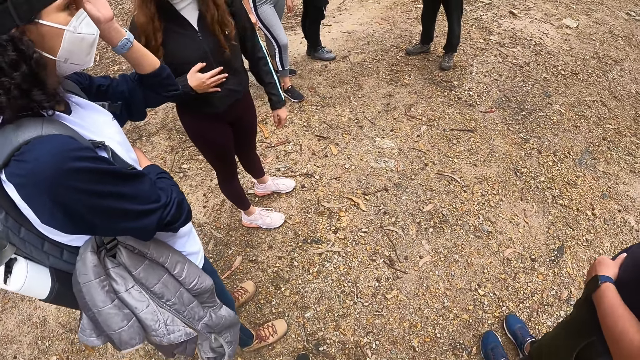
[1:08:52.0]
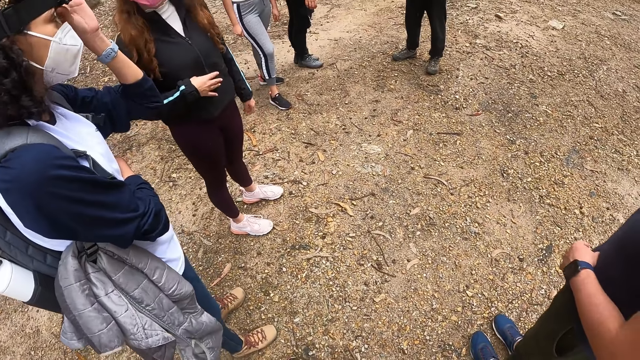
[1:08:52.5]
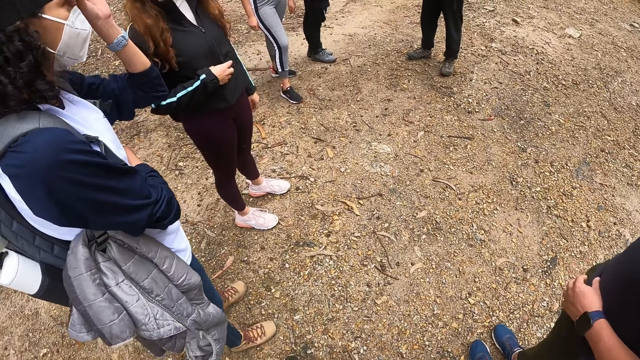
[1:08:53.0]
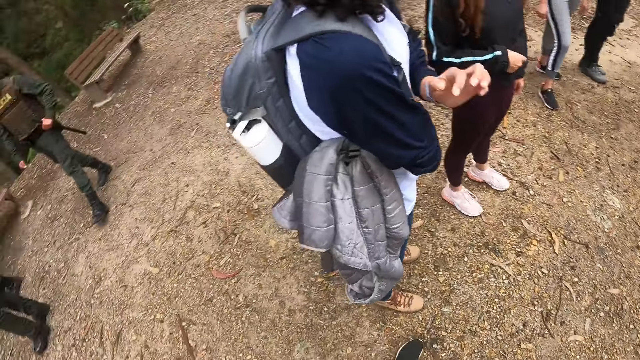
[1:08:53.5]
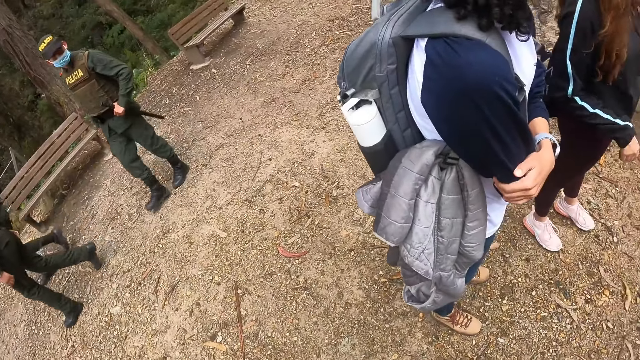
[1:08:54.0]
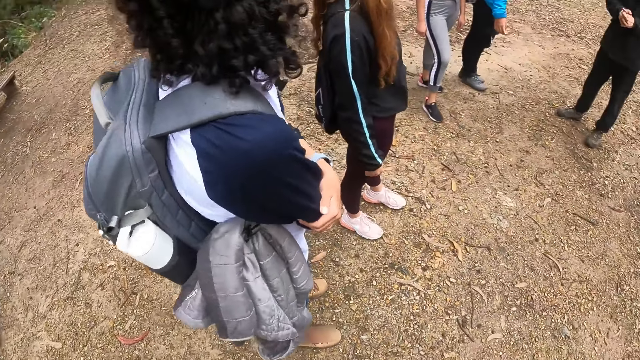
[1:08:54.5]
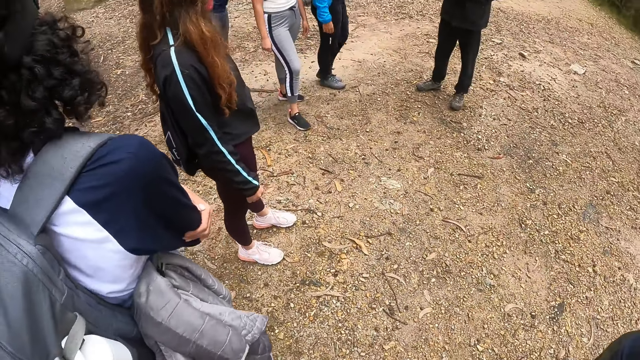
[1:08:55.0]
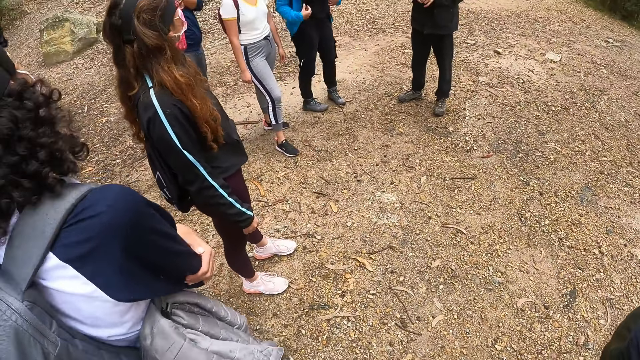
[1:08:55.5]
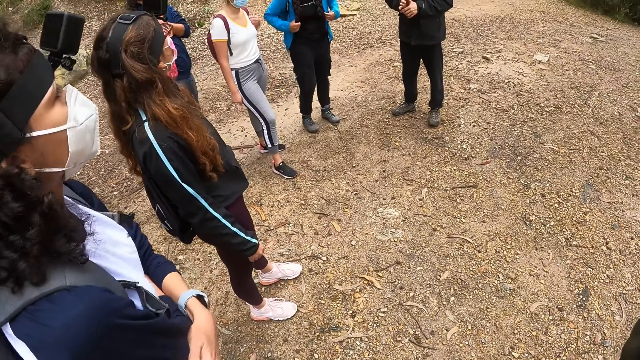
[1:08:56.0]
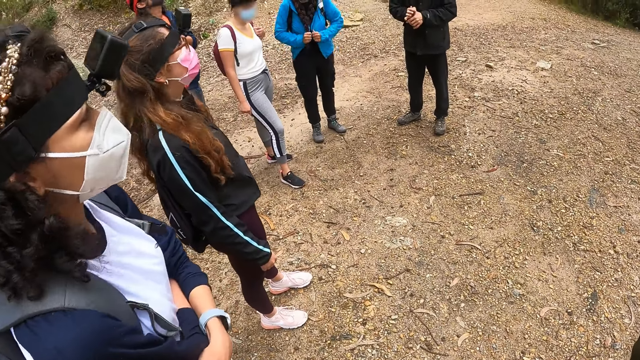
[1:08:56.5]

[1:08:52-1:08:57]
The camera wearer interacts with the group of people.

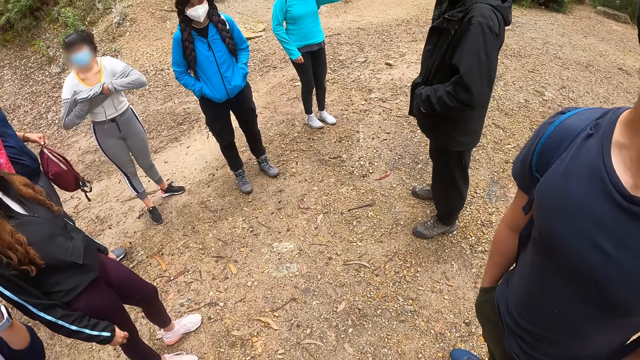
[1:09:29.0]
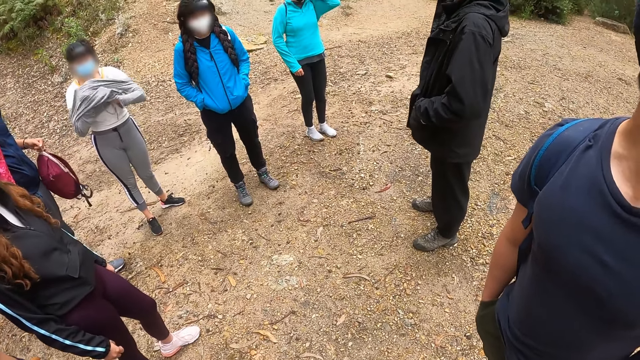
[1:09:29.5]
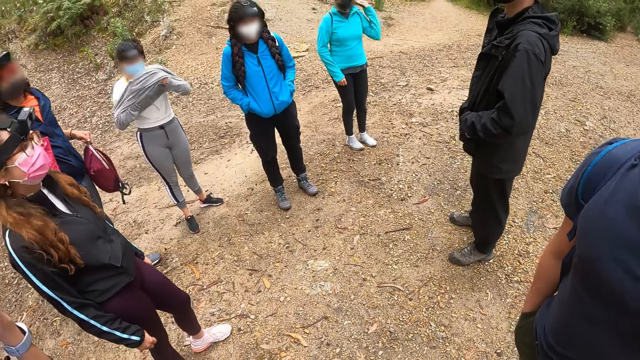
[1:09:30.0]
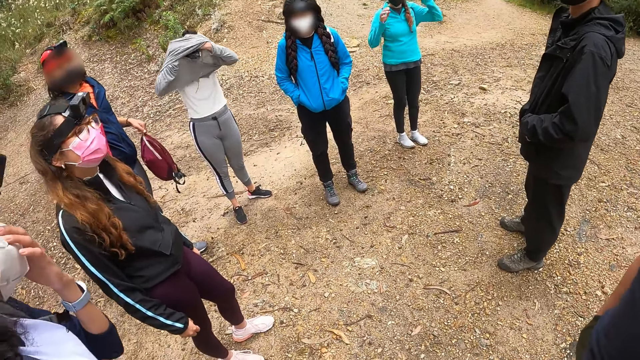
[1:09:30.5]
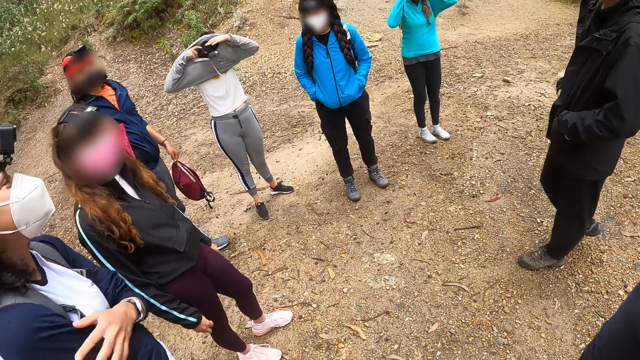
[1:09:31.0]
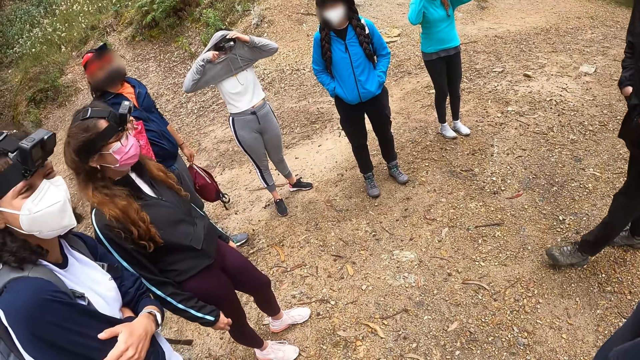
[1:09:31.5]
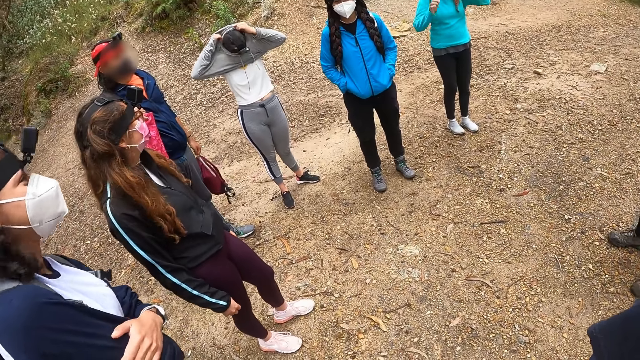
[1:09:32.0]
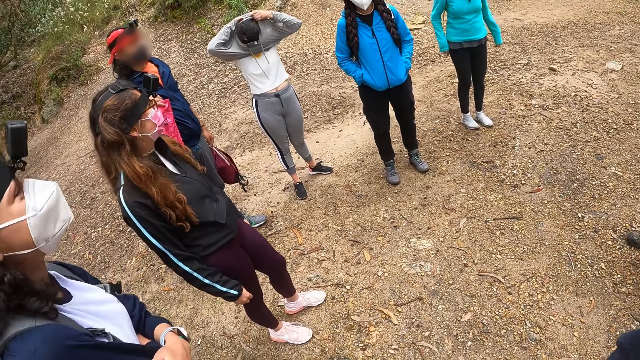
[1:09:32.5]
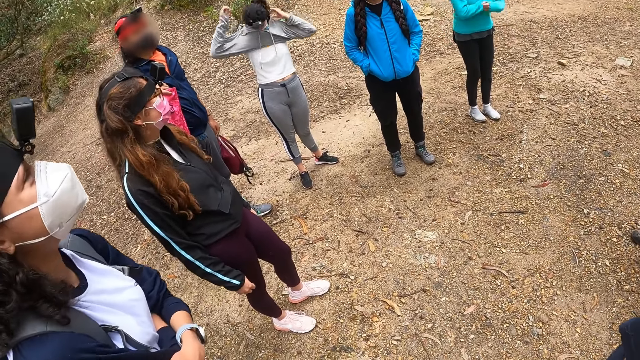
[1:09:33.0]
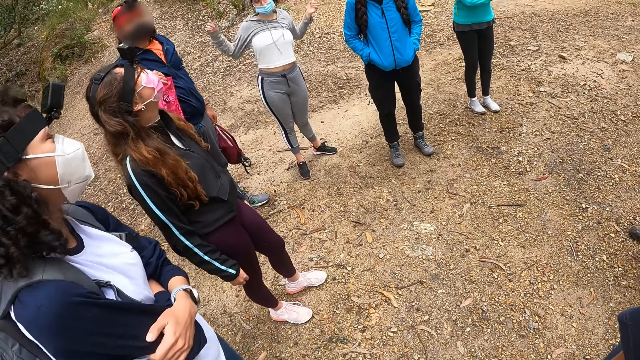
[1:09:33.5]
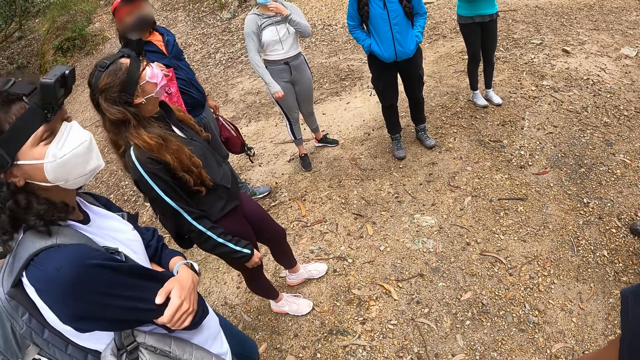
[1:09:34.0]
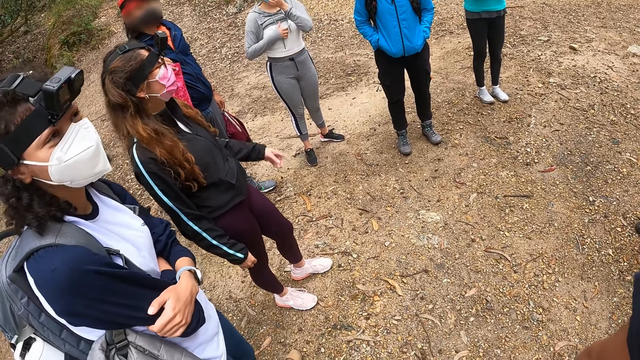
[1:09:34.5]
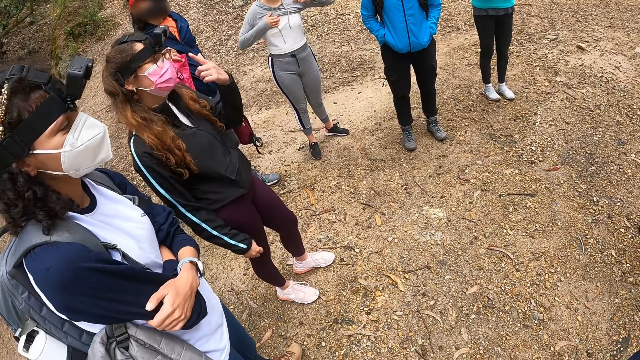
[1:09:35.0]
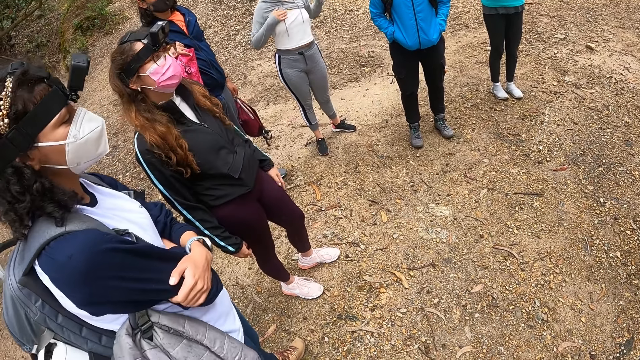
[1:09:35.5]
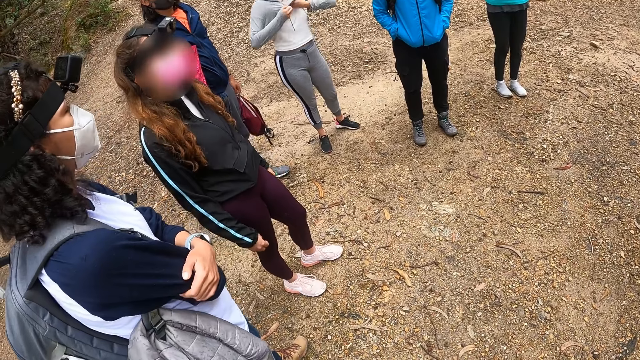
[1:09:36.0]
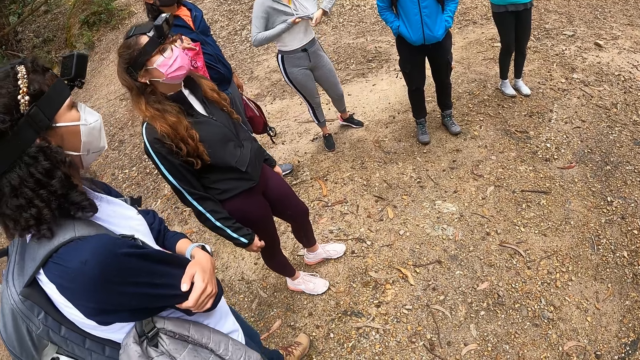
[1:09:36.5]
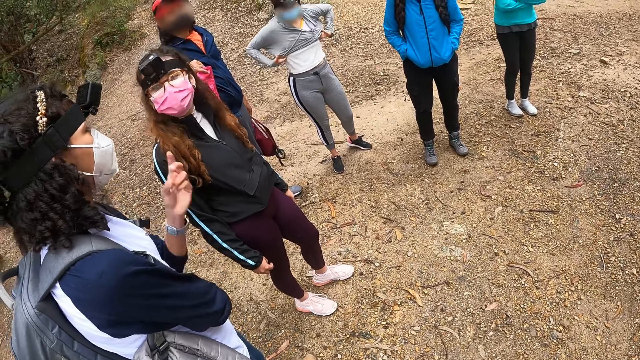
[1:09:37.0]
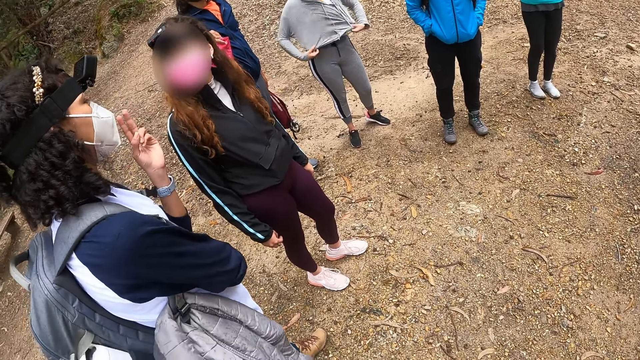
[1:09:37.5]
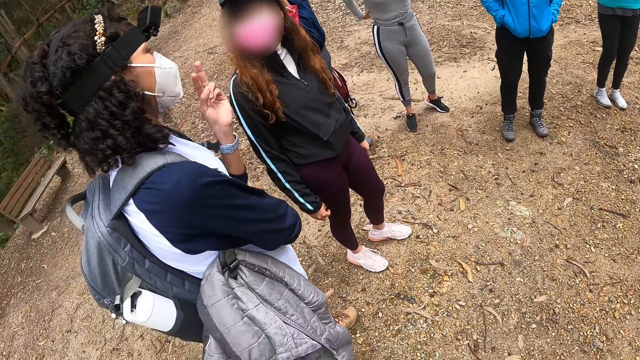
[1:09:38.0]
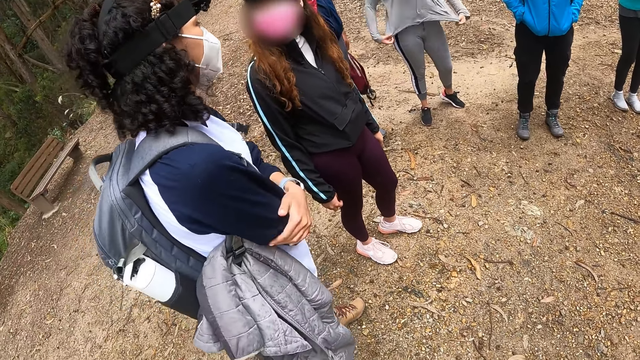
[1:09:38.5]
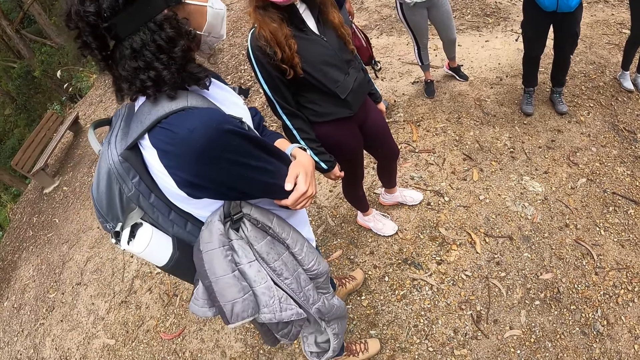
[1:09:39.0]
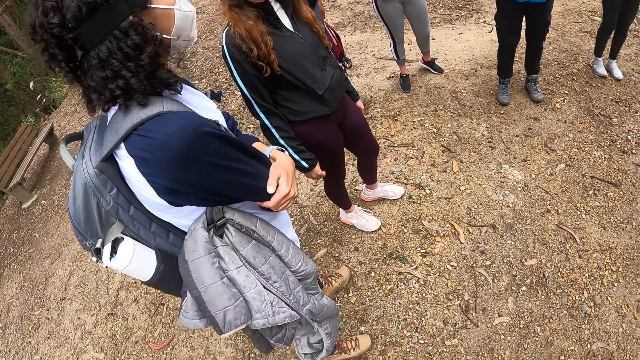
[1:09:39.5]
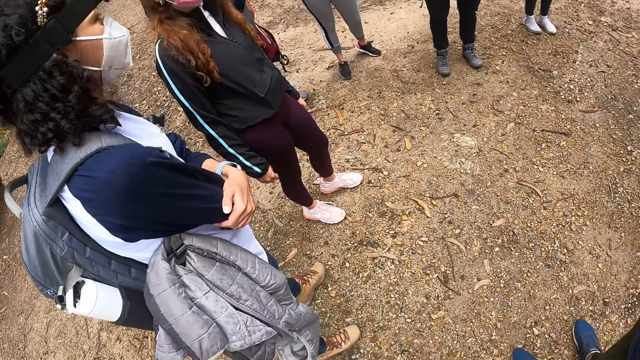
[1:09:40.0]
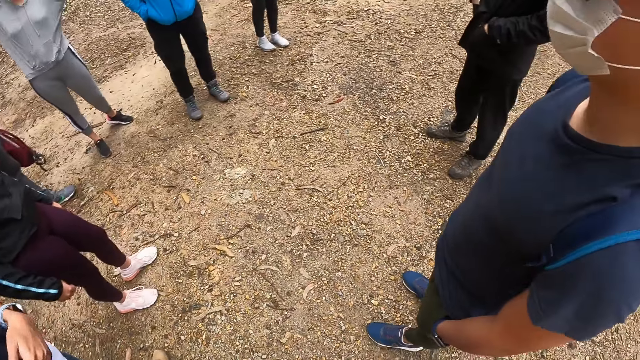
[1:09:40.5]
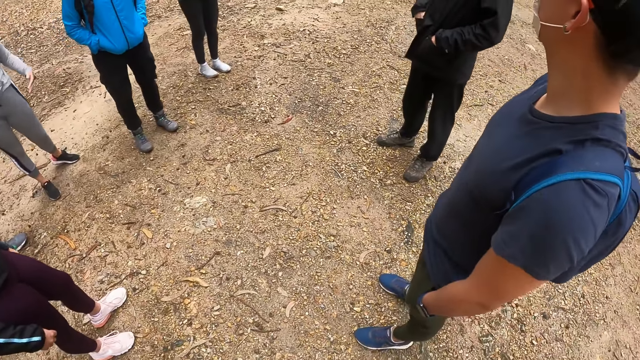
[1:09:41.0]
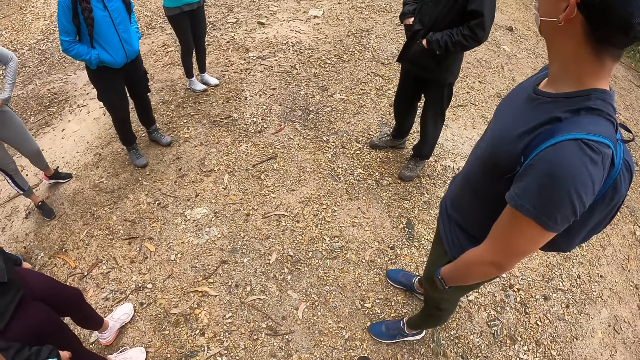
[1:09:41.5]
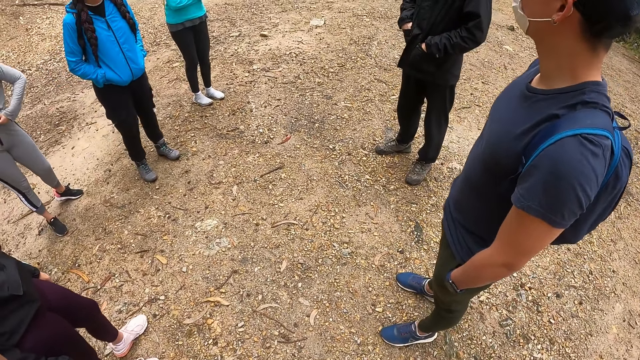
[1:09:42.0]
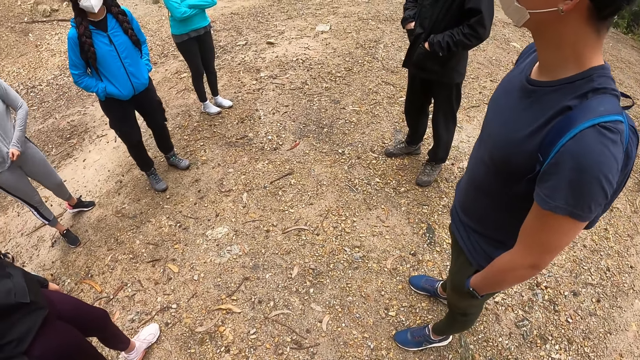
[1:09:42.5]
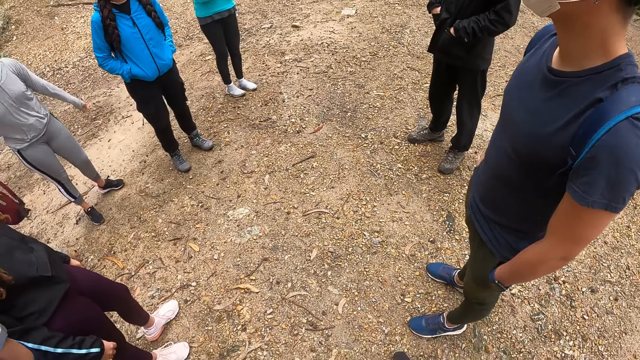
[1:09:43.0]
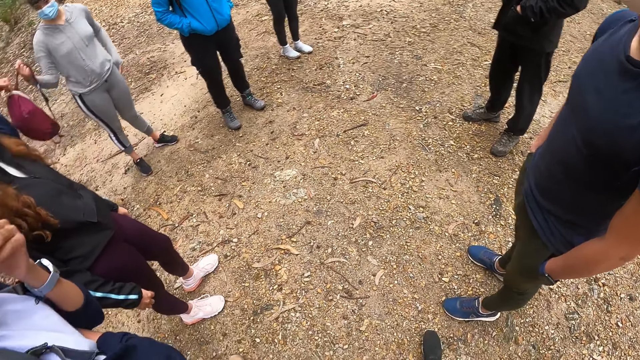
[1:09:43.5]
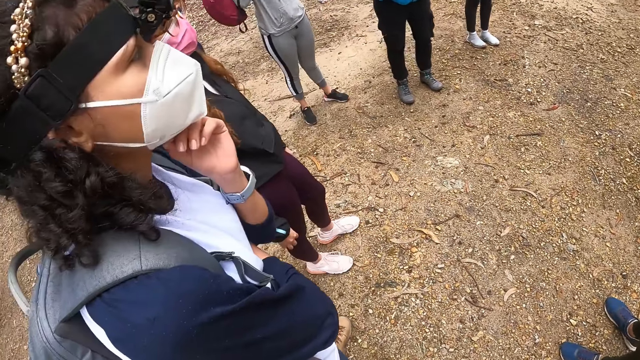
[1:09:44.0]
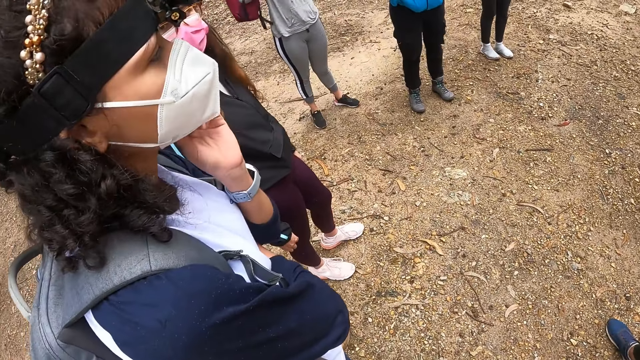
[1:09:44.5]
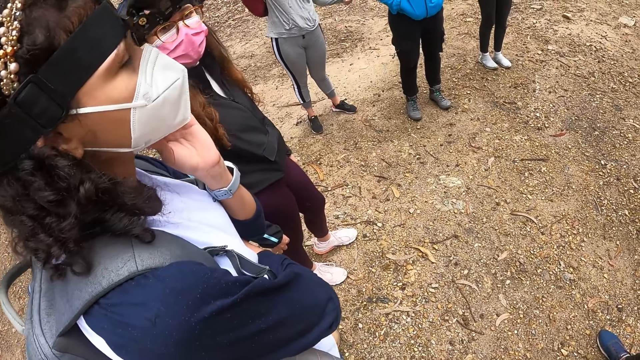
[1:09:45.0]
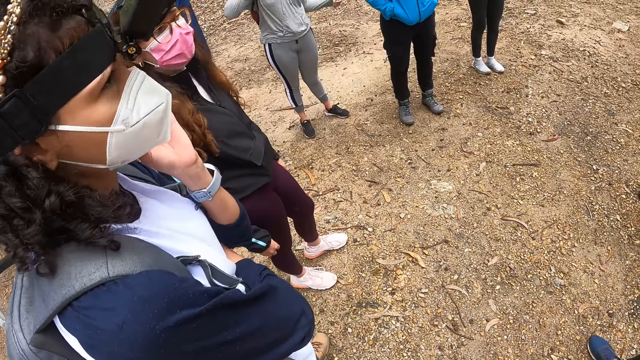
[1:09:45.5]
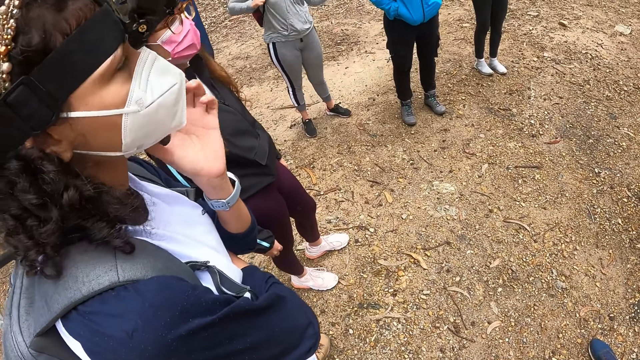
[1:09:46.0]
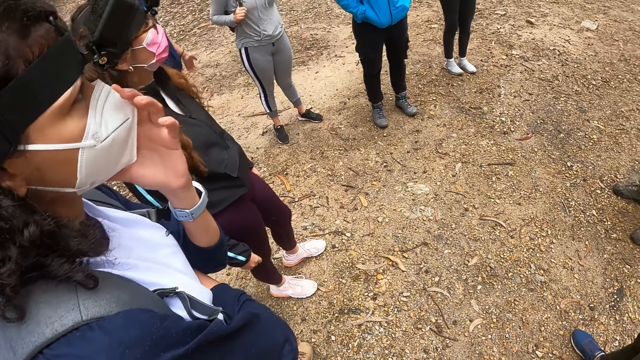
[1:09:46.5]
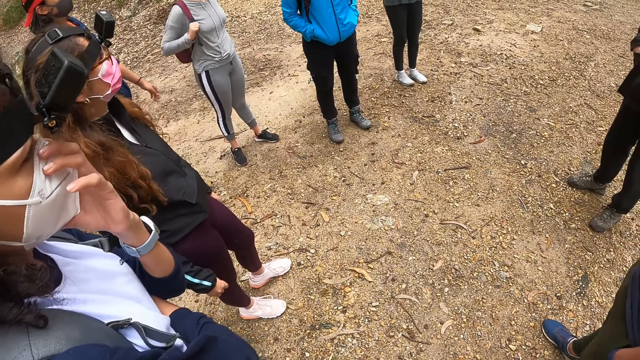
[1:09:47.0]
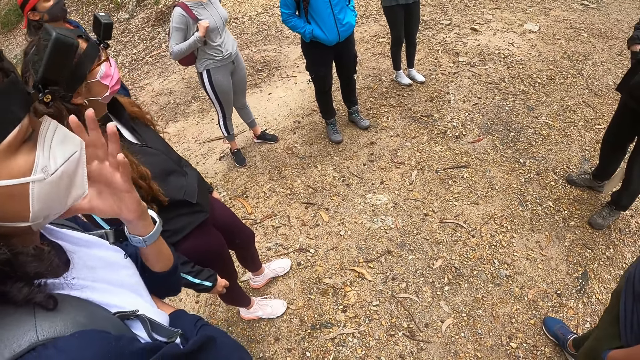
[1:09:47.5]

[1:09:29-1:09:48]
A person puts on the sweater. The camera wearer looks at another person.
